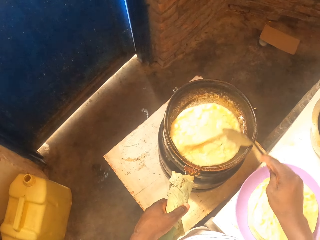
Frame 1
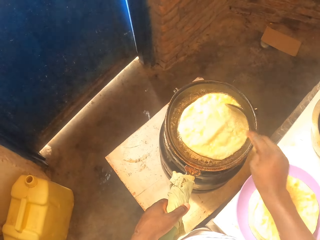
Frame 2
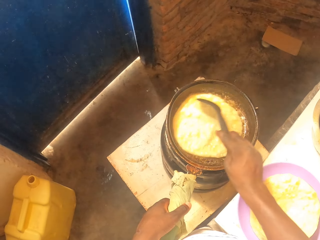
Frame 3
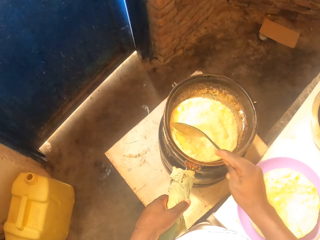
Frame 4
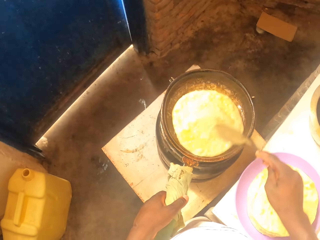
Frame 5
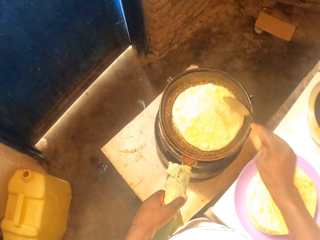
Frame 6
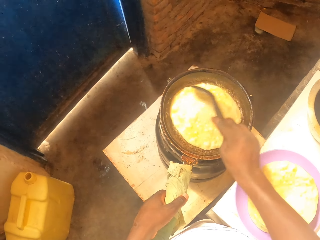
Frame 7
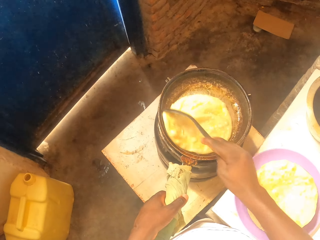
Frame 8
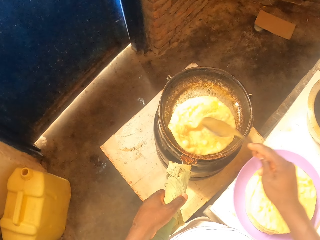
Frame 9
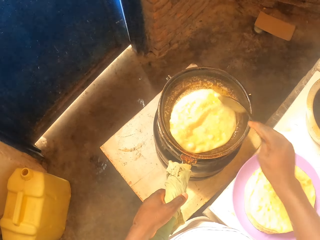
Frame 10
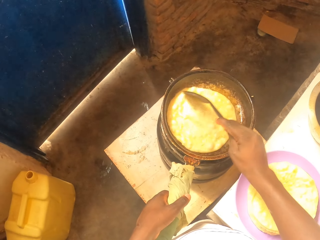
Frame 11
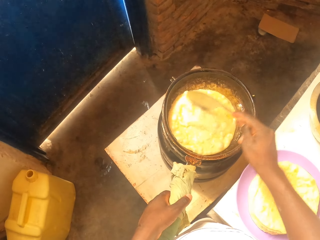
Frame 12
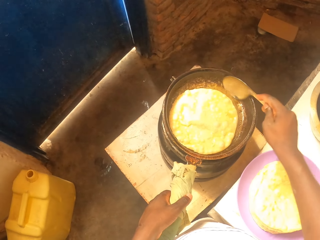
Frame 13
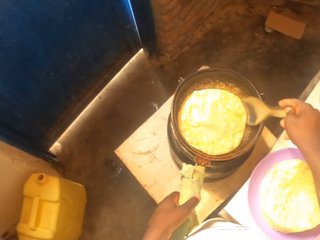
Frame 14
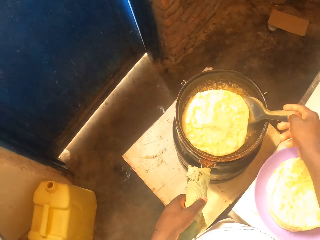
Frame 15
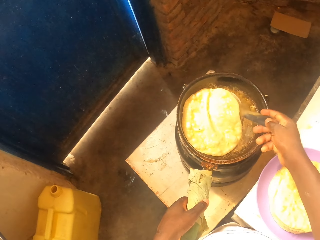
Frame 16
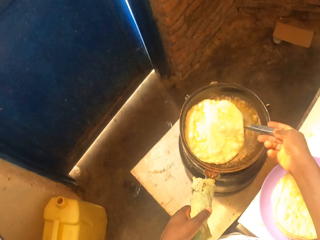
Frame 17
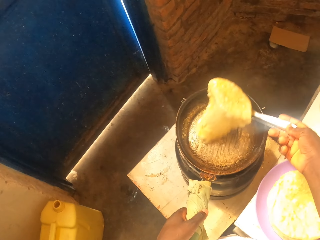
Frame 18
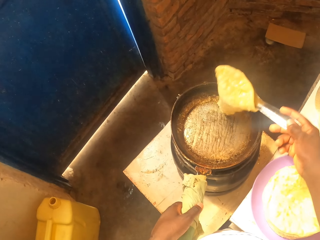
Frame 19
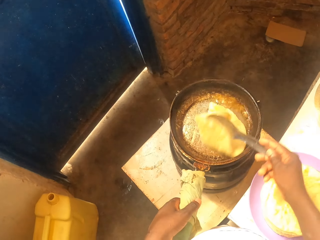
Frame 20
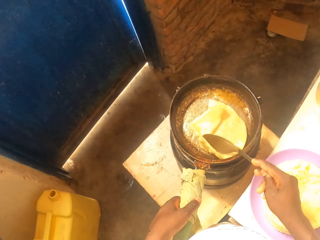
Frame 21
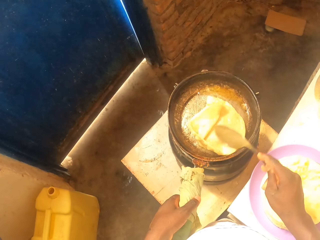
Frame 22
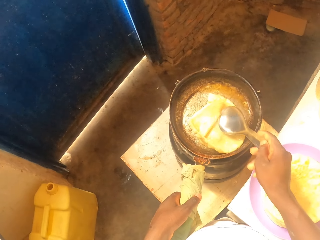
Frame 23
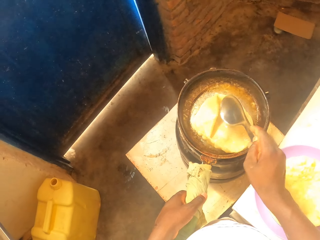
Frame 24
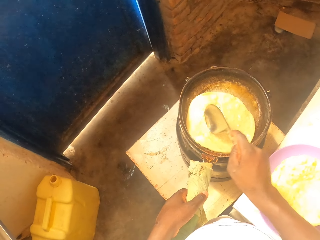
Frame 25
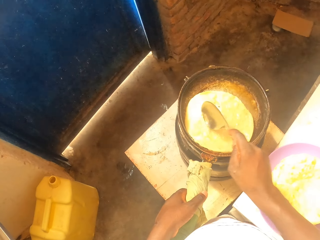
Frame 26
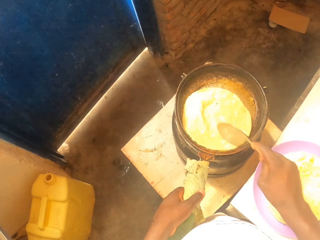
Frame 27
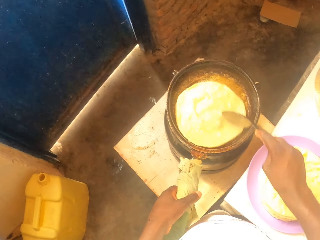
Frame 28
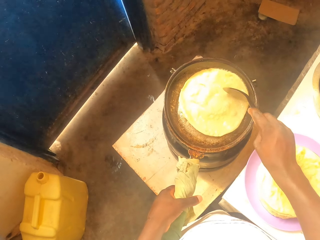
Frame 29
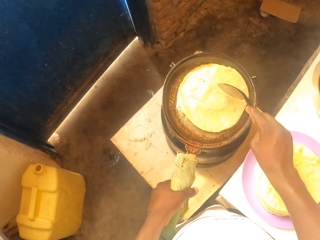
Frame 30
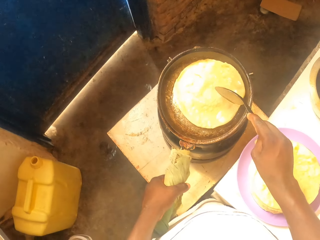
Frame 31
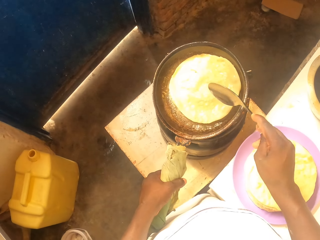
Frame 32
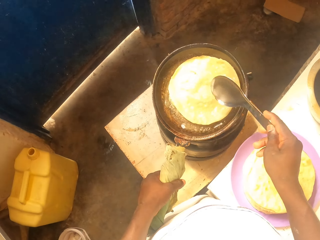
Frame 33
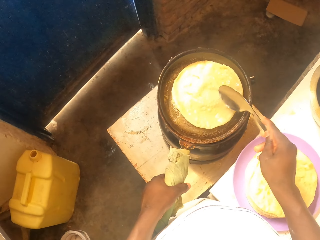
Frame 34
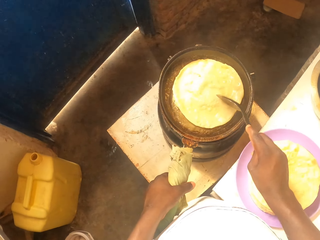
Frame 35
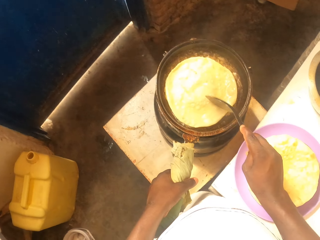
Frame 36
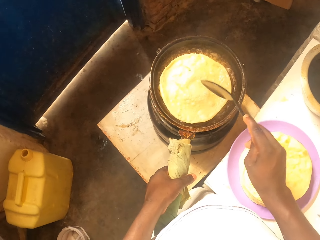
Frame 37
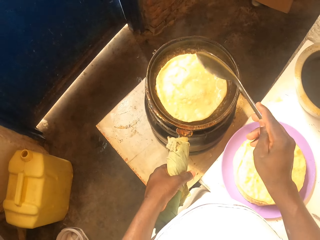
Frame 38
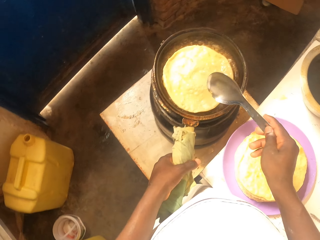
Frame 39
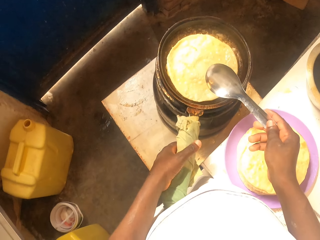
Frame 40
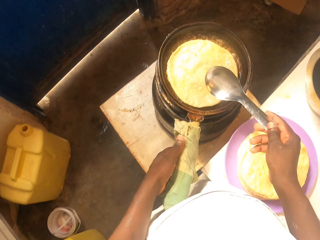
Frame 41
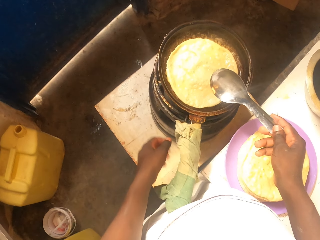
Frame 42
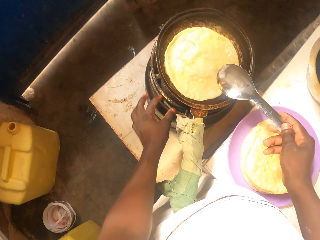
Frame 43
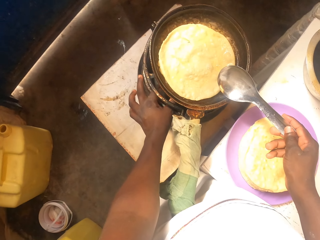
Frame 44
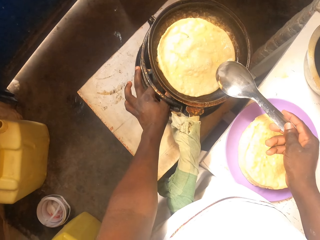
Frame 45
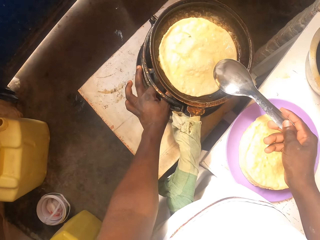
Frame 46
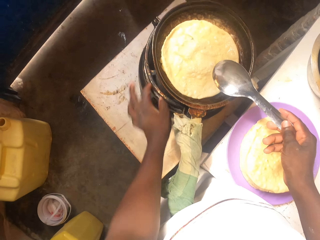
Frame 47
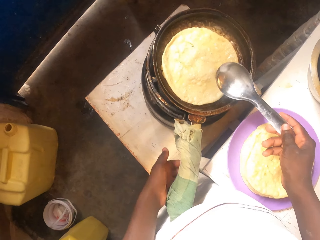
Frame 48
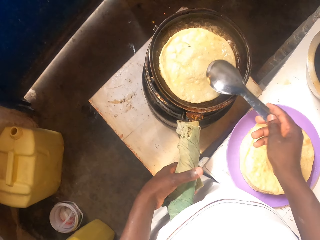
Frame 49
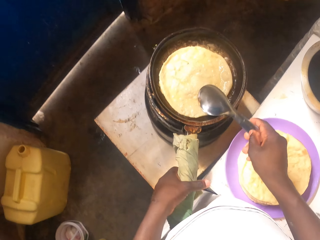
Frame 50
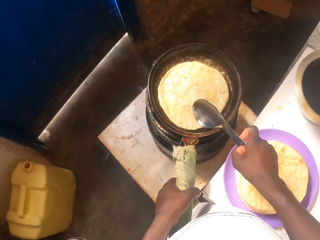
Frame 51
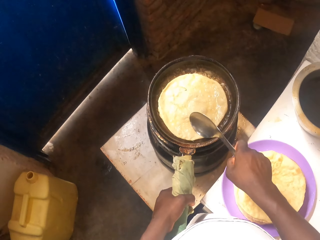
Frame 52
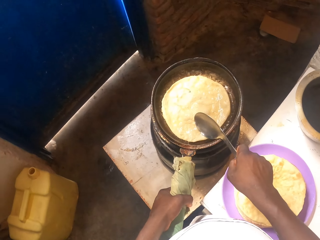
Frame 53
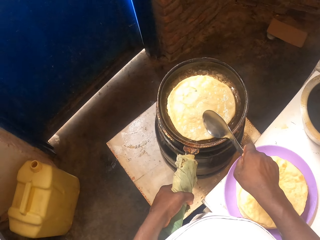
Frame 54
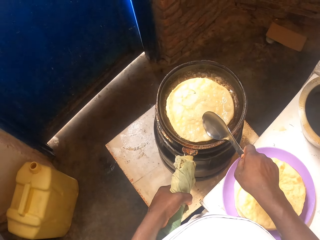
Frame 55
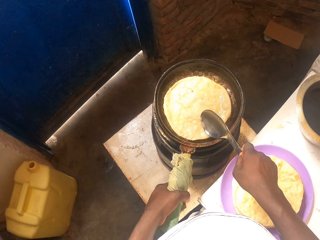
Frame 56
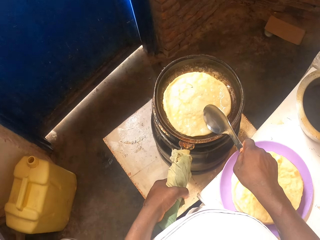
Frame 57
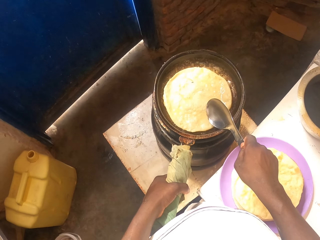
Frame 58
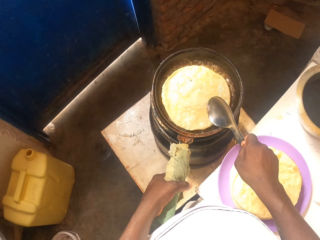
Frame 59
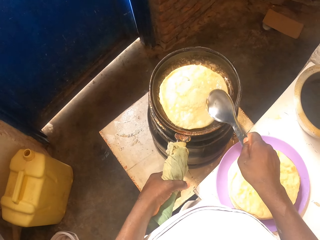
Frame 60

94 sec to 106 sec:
The camera wearer turns a tortilla with a spoon.

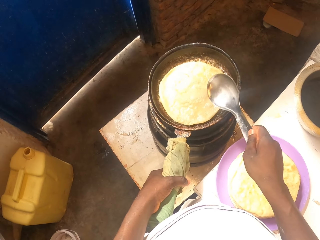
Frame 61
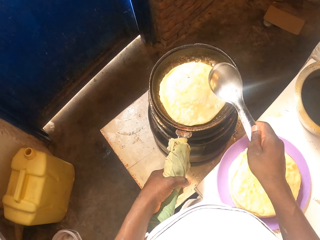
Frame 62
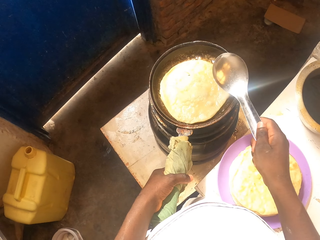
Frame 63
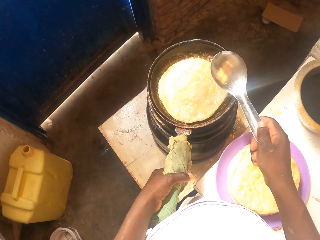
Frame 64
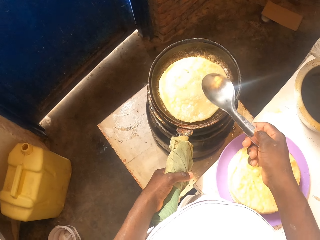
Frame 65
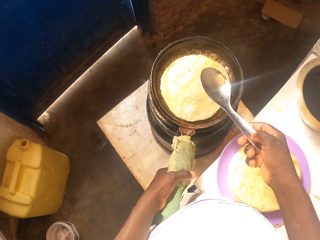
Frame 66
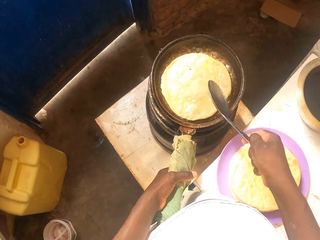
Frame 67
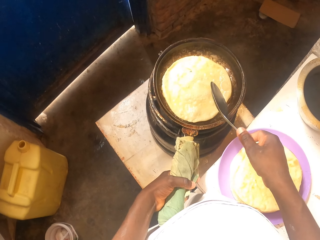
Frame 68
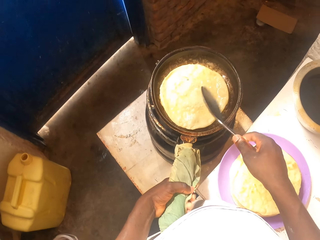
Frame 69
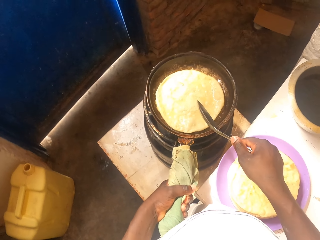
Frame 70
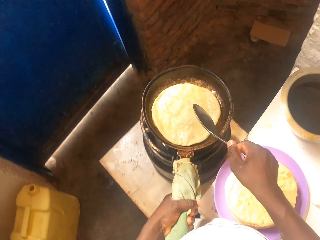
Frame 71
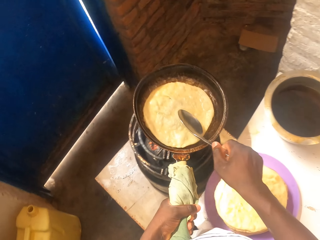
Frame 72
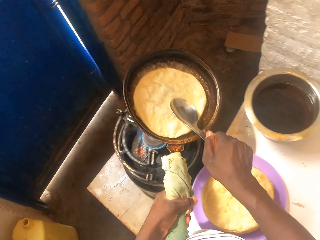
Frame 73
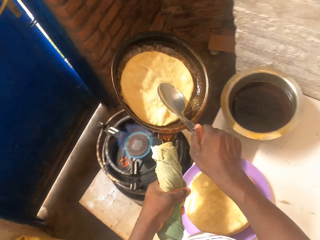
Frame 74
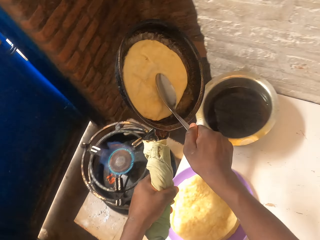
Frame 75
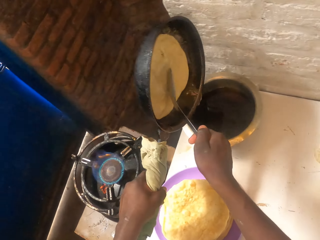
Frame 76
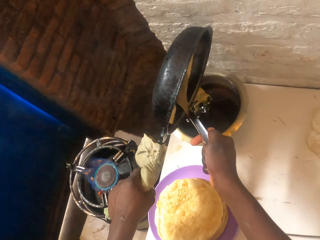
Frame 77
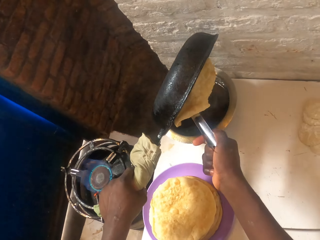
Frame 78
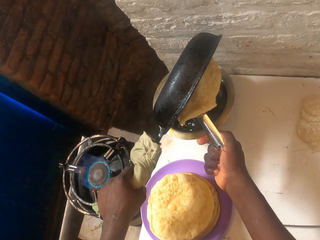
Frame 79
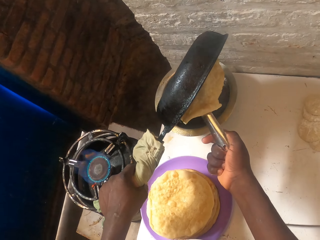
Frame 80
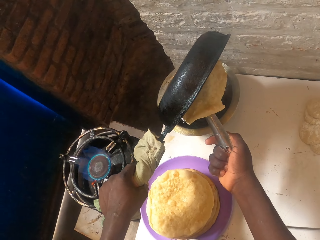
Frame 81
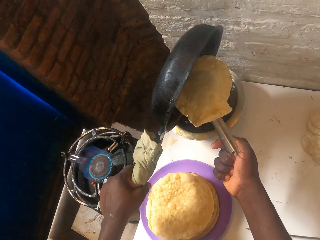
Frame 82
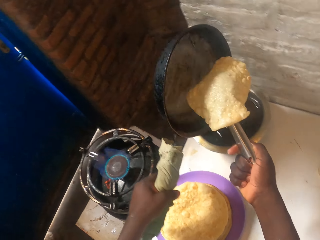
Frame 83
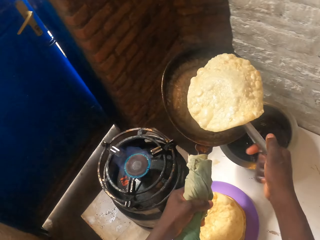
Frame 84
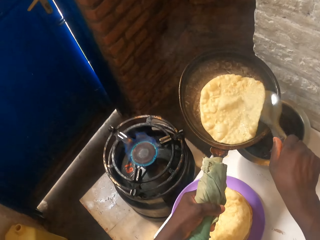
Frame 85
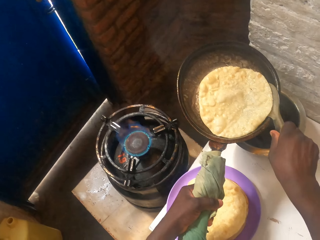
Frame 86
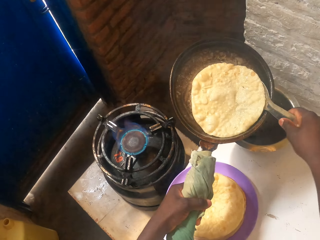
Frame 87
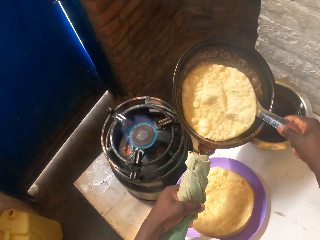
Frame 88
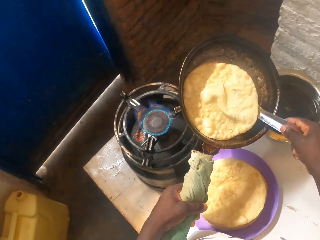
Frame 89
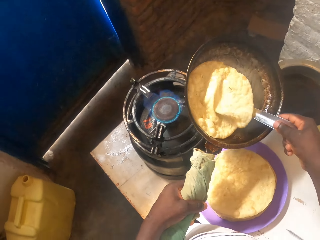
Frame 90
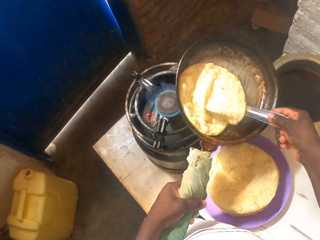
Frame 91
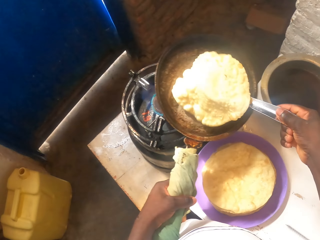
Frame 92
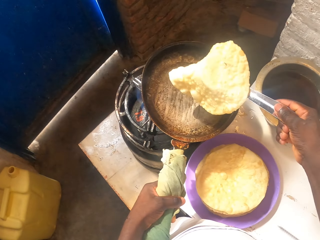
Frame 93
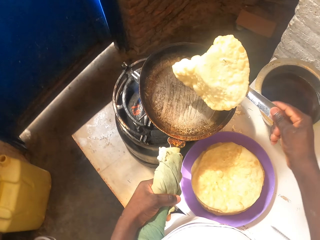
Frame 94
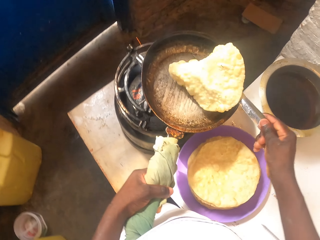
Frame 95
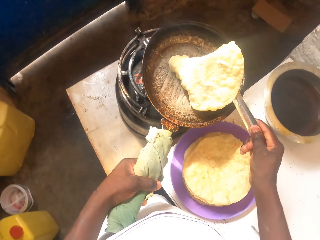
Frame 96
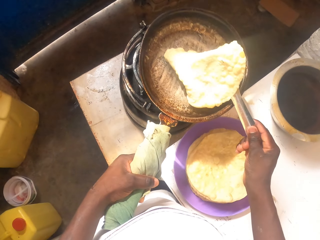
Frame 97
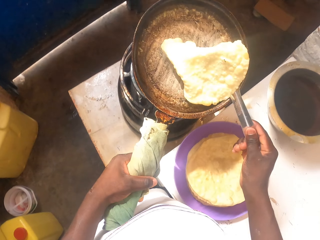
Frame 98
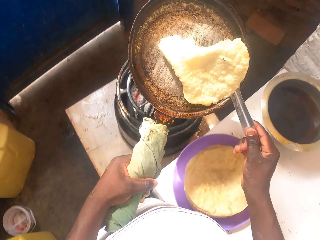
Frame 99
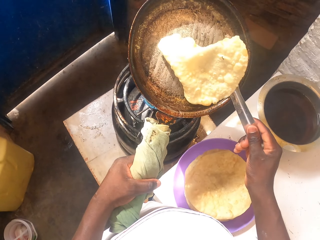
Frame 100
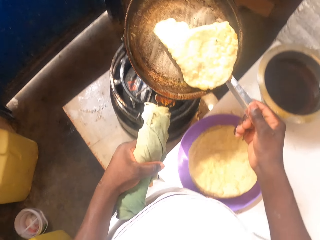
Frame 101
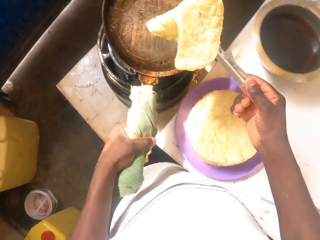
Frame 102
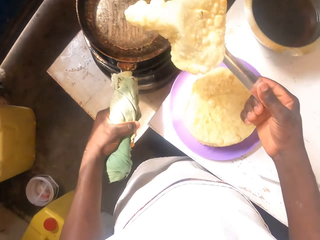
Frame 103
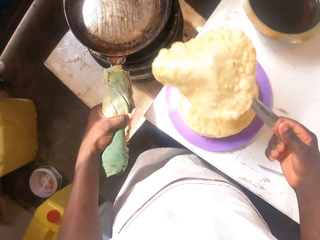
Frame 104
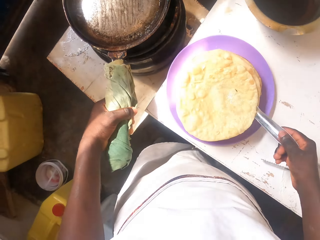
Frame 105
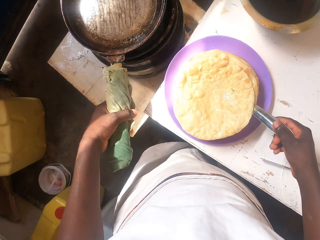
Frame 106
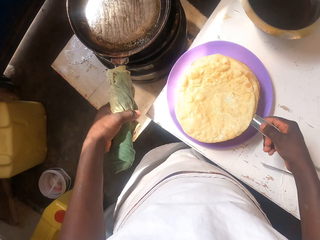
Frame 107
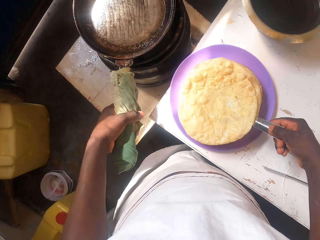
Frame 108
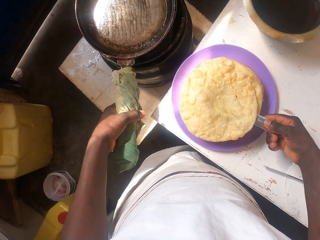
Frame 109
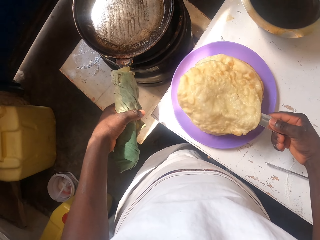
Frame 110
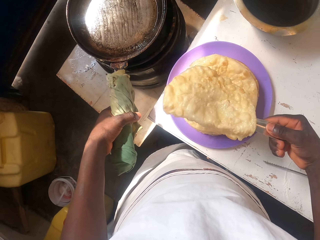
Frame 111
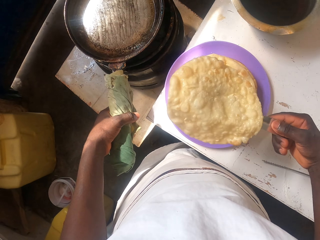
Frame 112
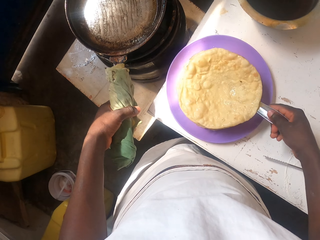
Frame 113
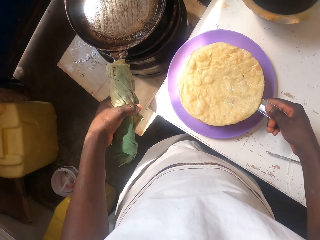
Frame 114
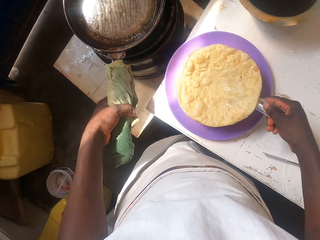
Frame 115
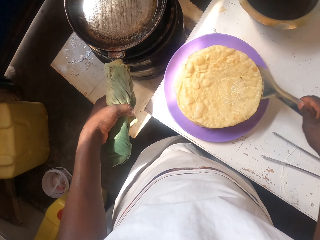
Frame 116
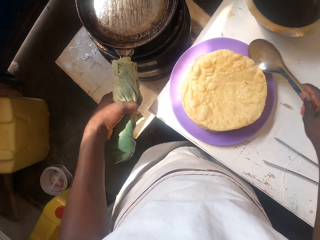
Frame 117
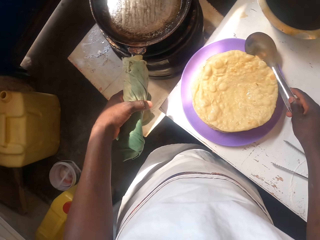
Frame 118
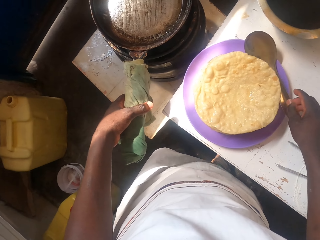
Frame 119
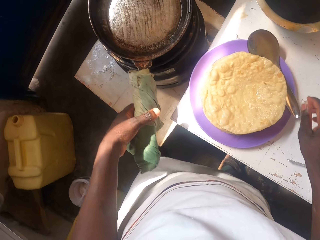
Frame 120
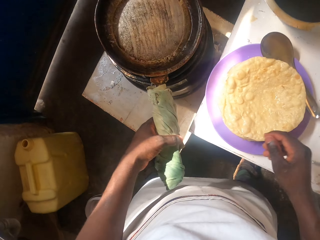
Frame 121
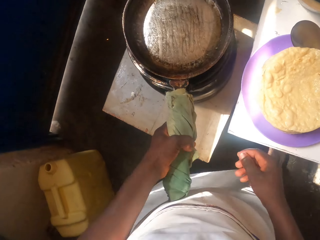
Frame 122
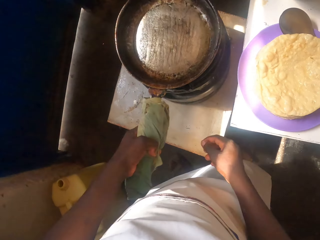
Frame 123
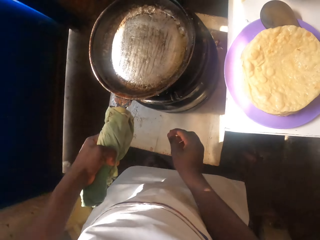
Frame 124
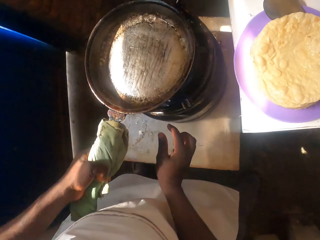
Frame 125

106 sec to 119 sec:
The camera wearer pours oil from the pan to the pot with cooking oil. They remove extra oil from the pan. They remove a tortilla or paratha from the pan. They put the tortilla on the plate. They arrange the paratha on the plate. They put a spoon on the plate.
